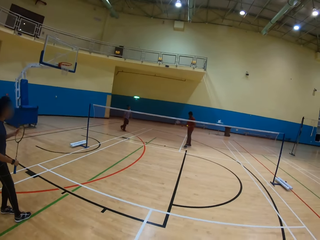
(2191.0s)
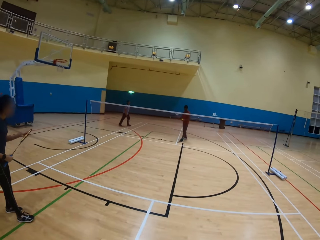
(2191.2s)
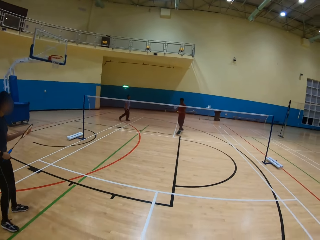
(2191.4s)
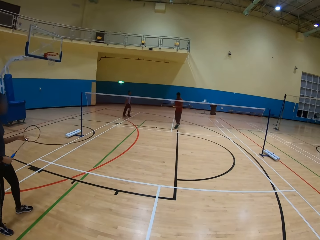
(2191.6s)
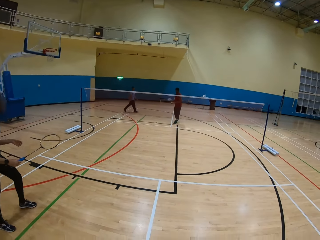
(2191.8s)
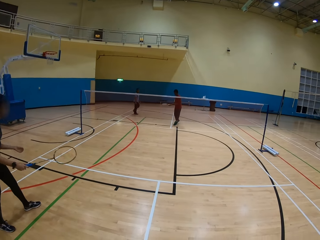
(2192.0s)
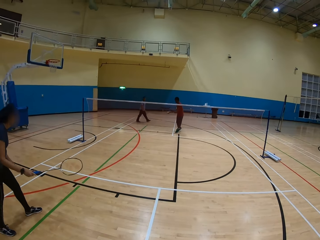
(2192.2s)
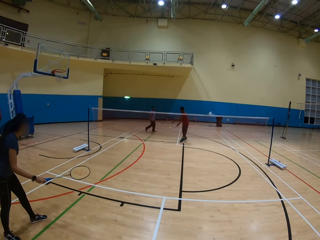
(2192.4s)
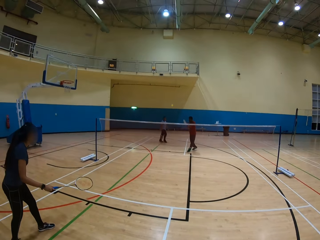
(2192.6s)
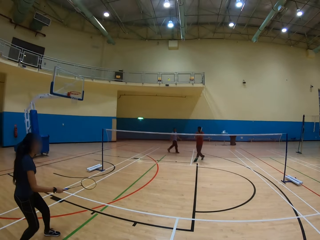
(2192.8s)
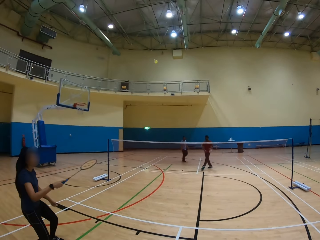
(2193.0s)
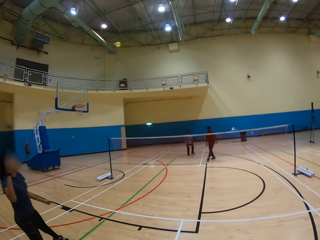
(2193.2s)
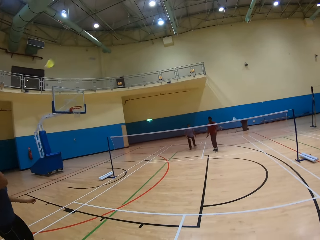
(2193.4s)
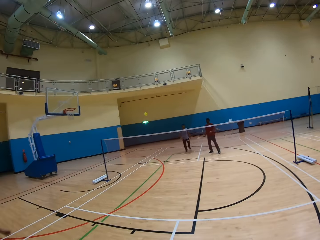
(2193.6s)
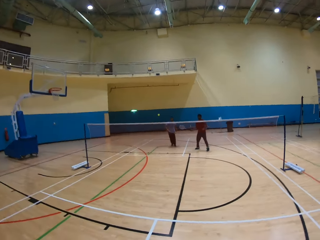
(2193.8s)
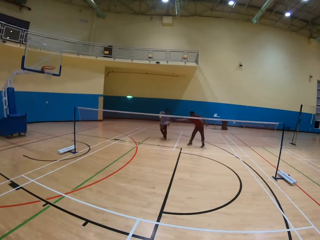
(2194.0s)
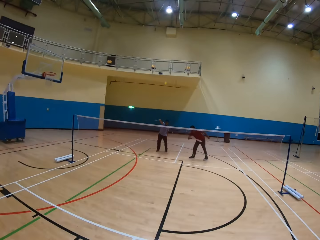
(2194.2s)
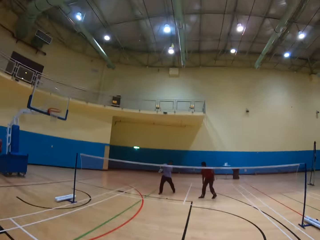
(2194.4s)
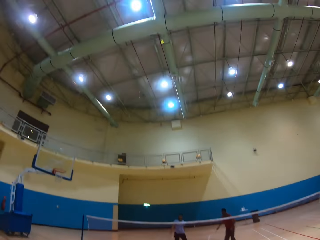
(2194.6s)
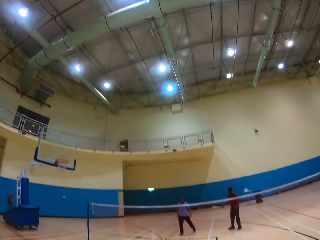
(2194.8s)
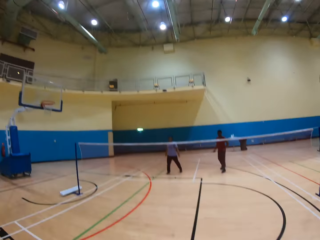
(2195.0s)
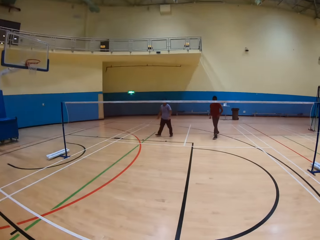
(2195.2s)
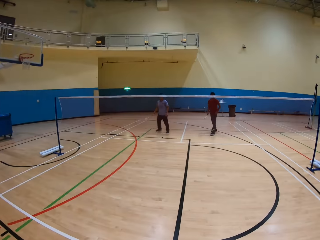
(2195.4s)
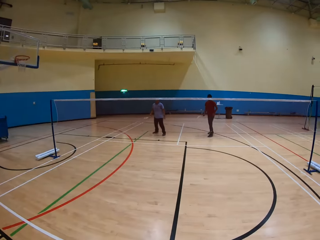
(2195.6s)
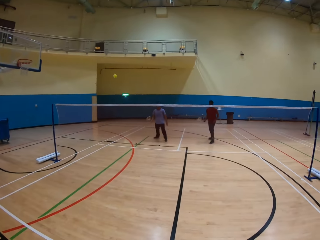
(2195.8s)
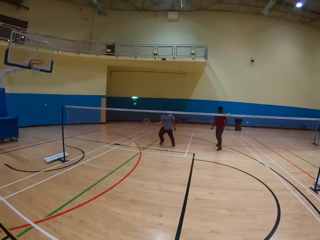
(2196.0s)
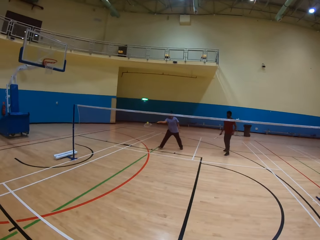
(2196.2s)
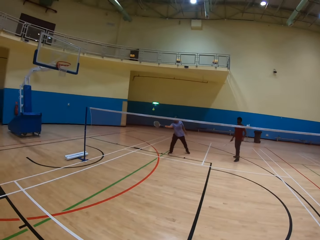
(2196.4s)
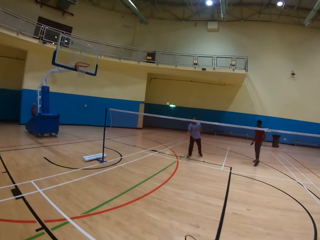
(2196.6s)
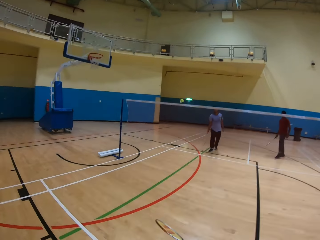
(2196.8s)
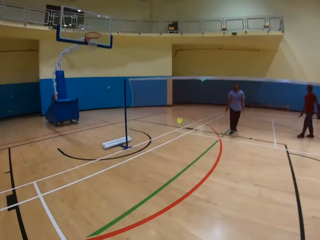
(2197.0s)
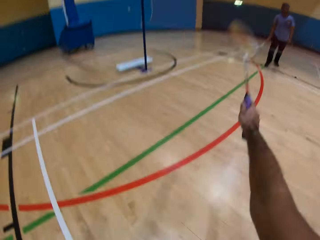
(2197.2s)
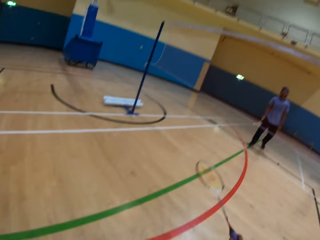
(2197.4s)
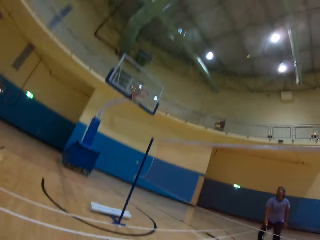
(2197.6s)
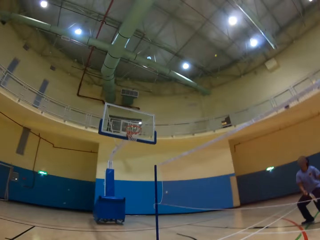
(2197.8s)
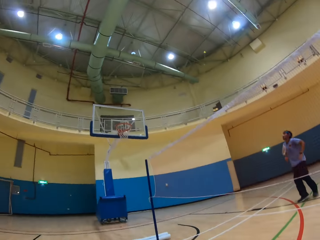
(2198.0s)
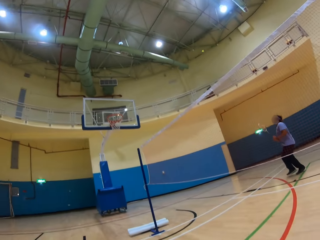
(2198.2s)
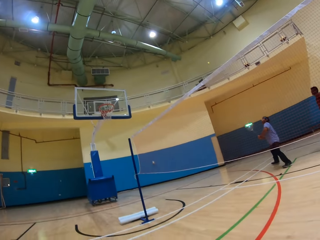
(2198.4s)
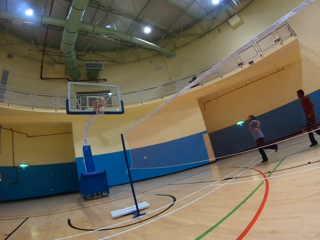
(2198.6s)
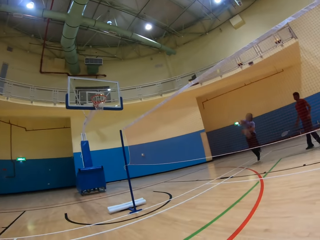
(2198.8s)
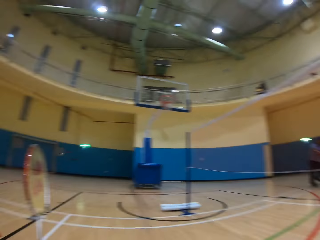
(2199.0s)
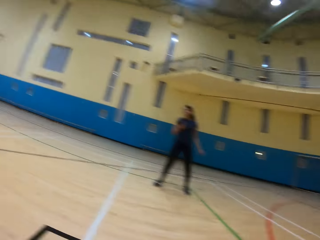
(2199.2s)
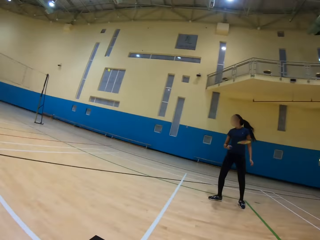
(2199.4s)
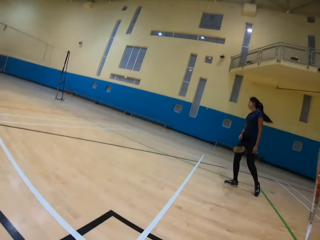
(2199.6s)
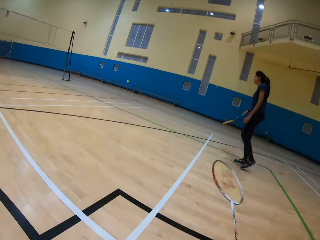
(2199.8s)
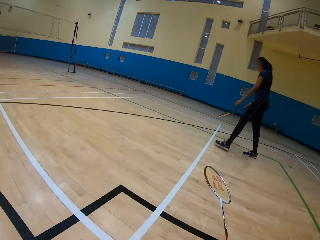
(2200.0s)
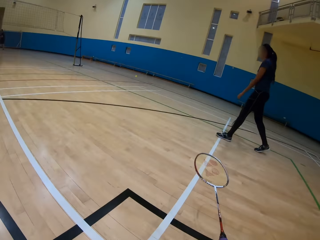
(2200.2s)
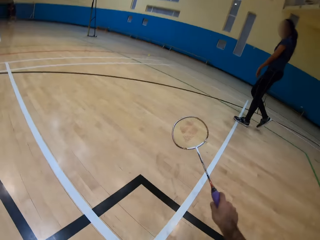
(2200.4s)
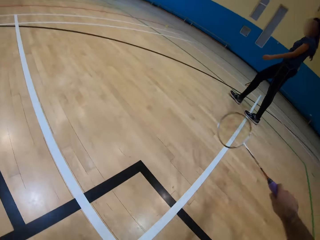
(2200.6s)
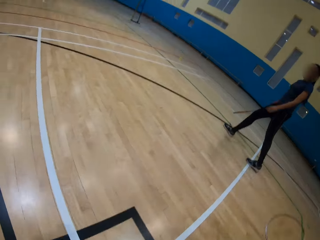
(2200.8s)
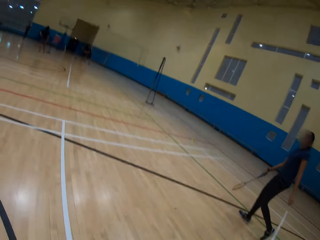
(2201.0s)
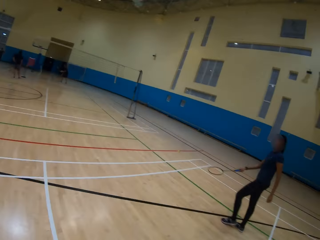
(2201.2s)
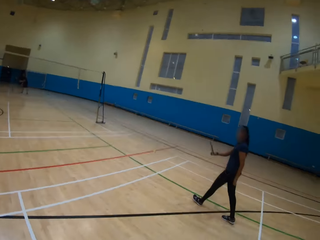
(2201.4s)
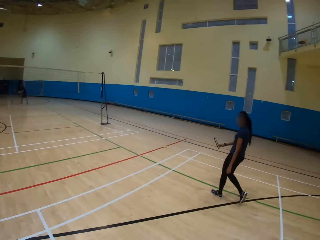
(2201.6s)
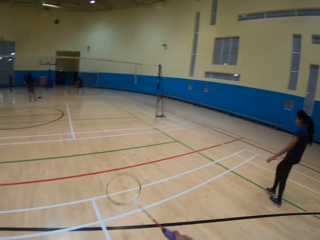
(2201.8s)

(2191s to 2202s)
A man picks the shuttlecock. The man hits the shuttlecock. A person throws the shuttlecock. Another man hits the shuttlecock. The other man hits the shuttlecock again. The camera wearer plays badminton. They hit the shuttlecock. The other man hits the shuttlecock.

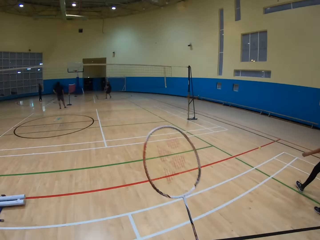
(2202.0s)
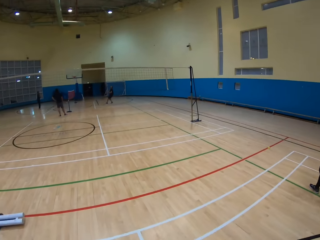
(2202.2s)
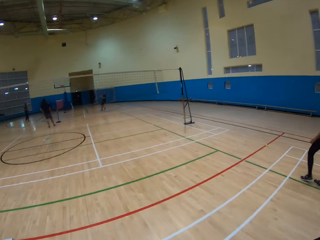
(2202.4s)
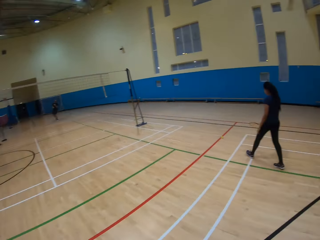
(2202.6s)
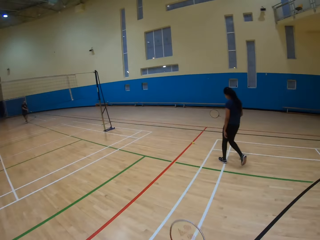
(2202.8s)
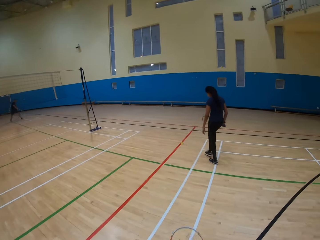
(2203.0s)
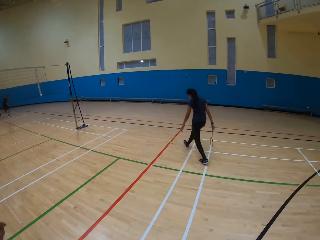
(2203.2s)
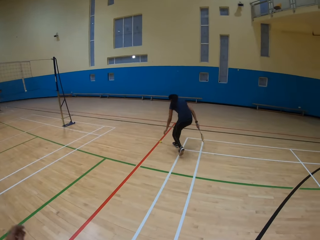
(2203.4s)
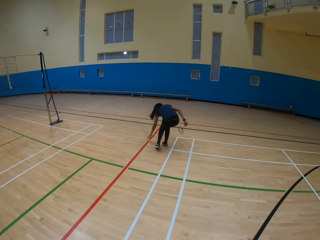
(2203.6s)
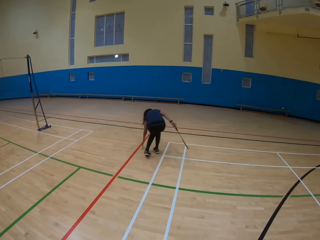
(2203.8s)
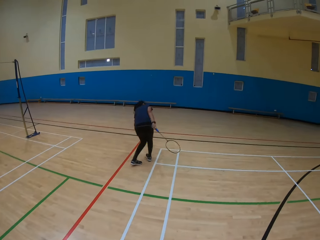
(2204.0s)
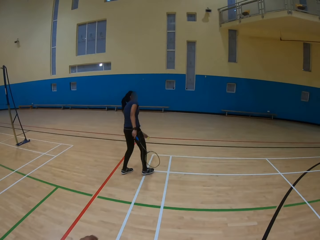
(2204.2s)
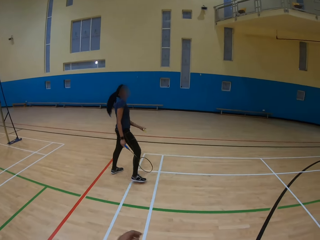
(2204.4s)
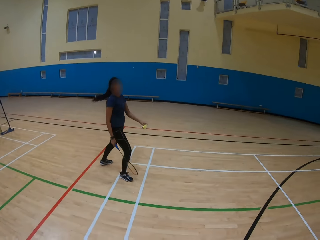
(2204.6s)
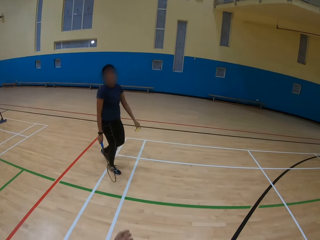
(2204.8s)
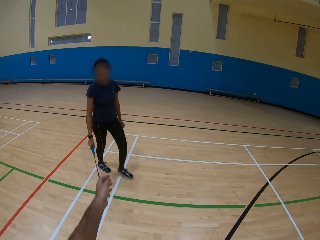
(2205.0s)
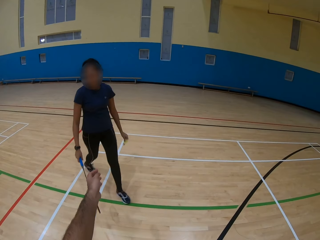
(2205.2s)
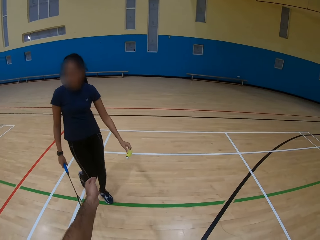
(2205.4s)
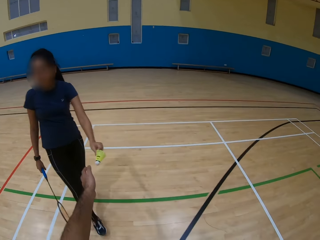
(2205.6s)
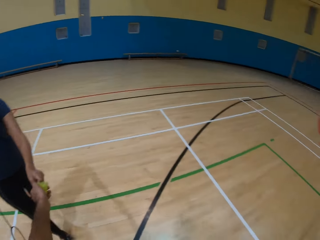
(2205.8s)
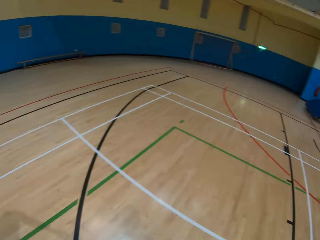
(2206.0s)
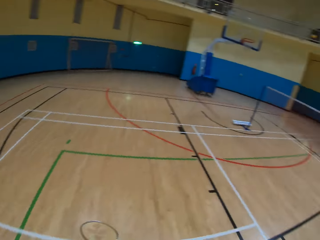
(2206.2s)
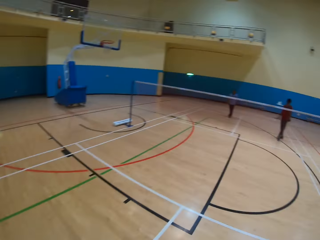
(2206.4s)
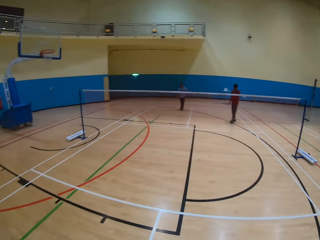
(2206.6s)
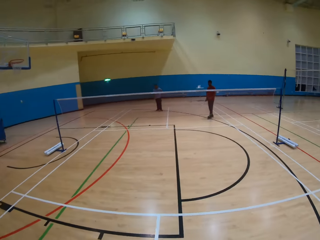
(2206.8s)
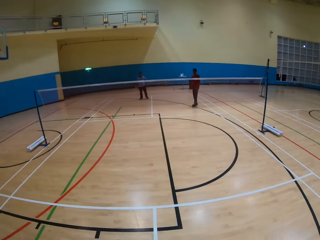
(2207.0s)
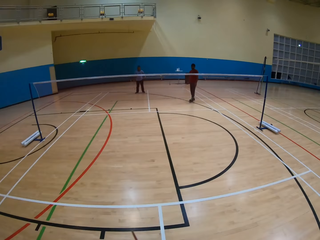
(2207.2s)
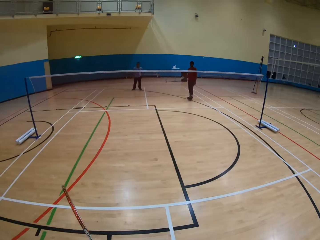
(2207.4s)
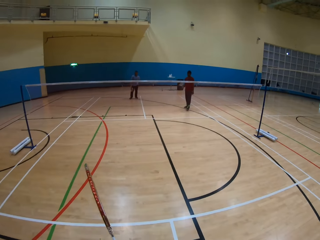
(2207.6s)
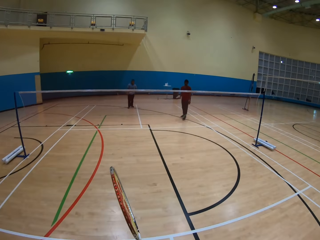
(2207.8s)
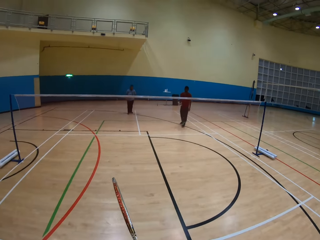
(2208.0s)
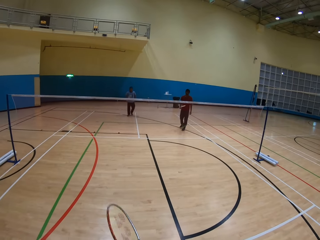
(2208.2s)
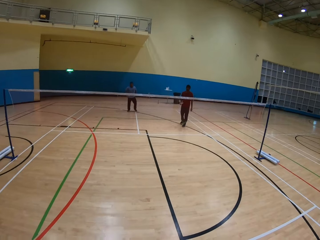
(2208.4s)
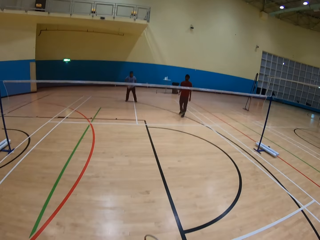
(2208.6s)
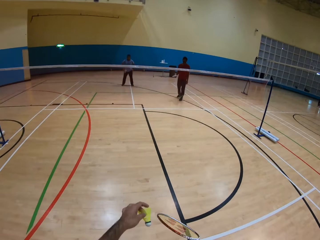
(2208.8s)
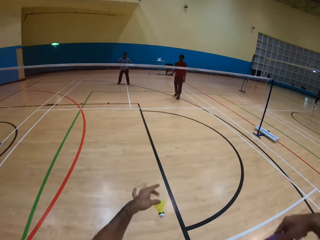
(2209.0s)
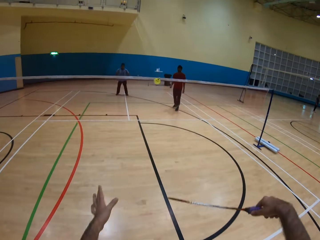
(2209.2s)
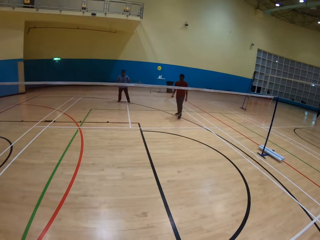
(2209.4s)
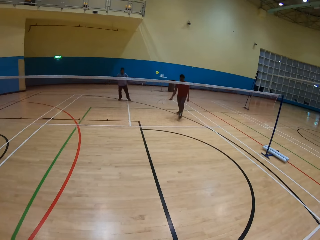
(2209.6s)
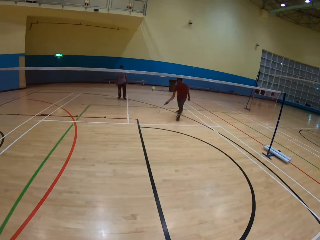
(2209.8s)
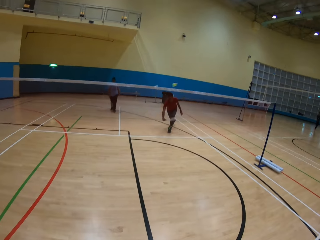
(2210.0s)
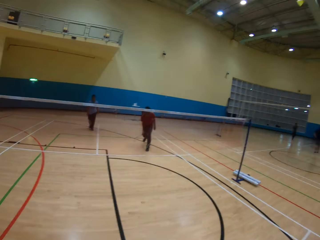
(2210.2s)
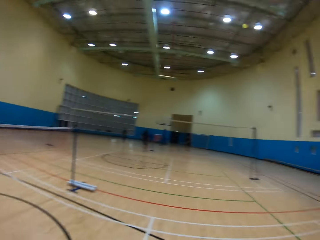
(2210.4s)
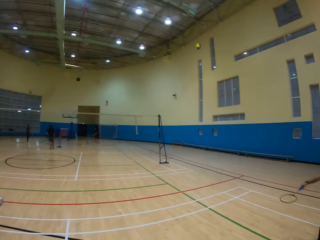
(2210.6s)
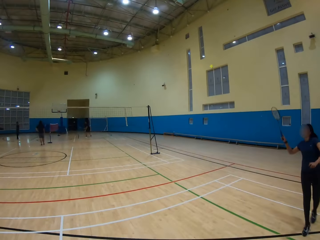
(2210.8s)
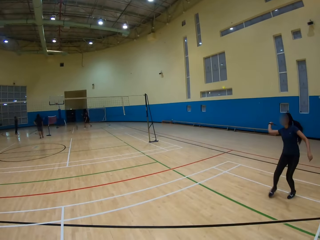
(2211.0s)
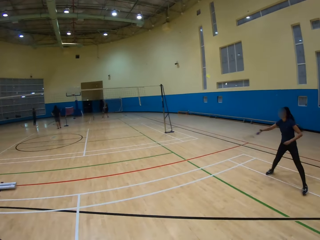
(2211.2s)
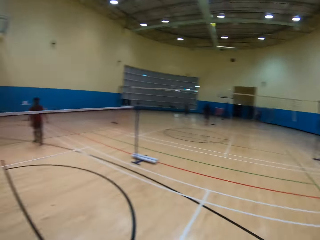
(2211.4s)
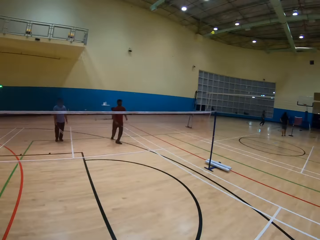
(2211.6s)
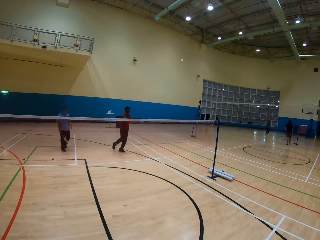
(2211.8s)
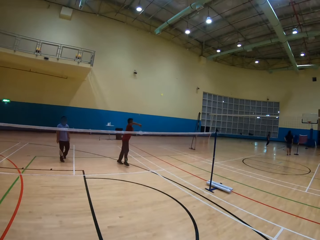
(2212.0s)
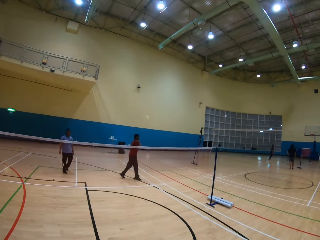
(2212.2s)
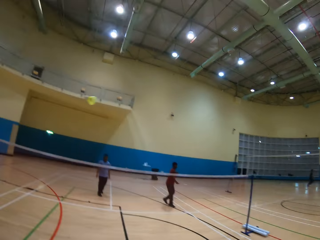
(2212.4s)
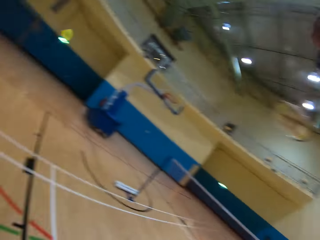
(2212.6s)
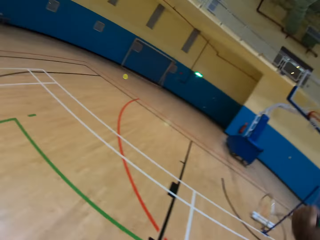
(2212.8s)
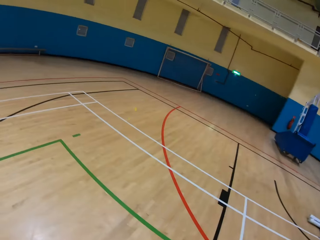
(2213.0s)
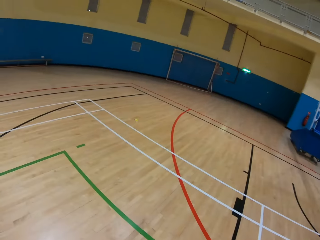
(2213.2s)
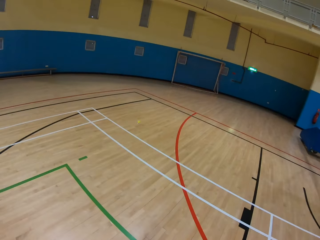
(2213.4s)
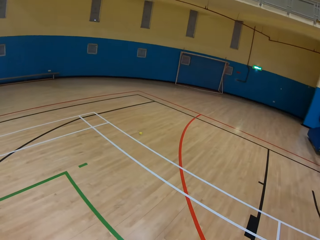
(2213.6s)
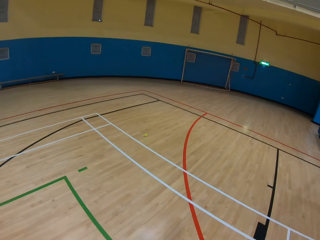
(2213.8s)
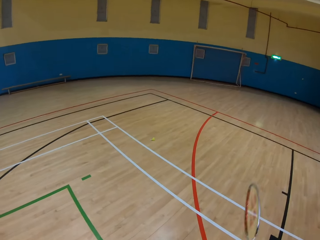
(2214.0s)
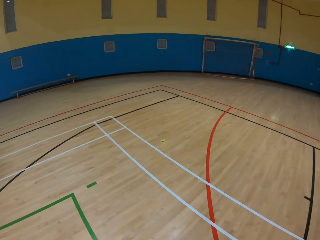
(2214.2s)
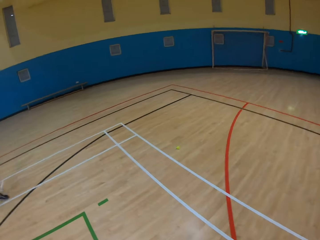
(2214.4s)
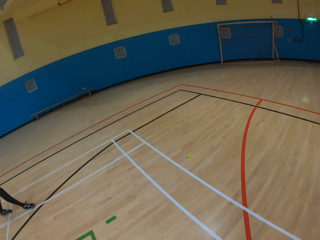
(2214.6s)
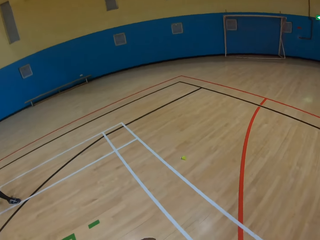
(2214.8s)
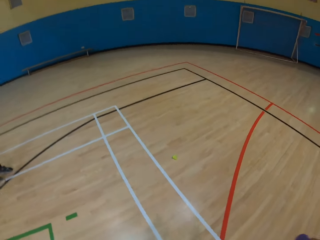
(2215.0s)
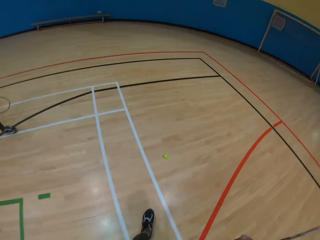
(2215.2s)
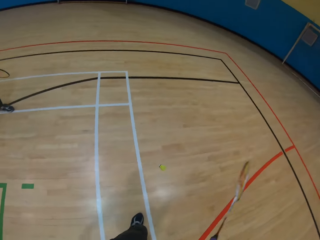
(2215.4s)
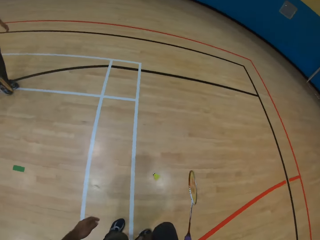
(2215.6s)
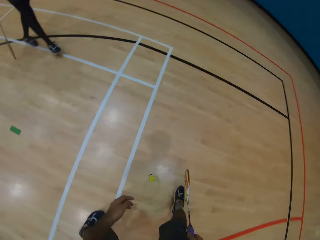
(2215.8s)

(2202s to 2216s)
The camera wearer walks around the shuttlecock. A woman picks the shuttlecock on the ground. The camera wearer picks the shuttlecock from the woman. They hit the shuttlecock. They throw the shuttlecock. A man hits the shuttlecock. The woman hits the shuttlecock. The man hits the shuttlecock. The camera wearer plays badminton. They walk towards the shuttlecock.
